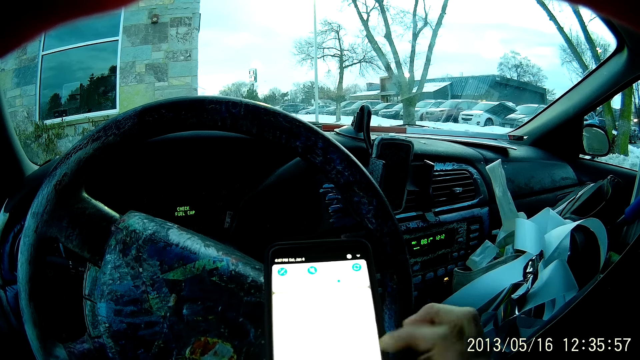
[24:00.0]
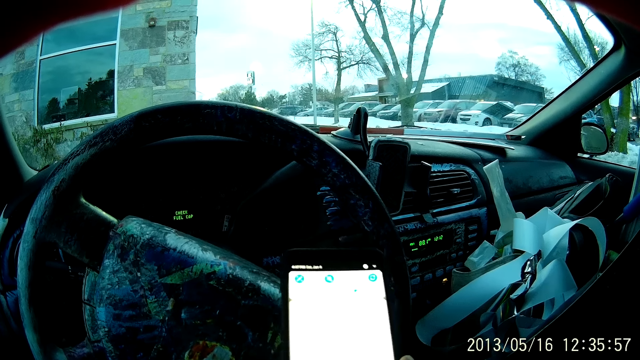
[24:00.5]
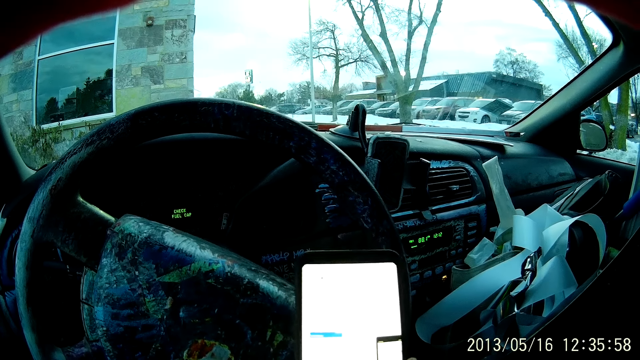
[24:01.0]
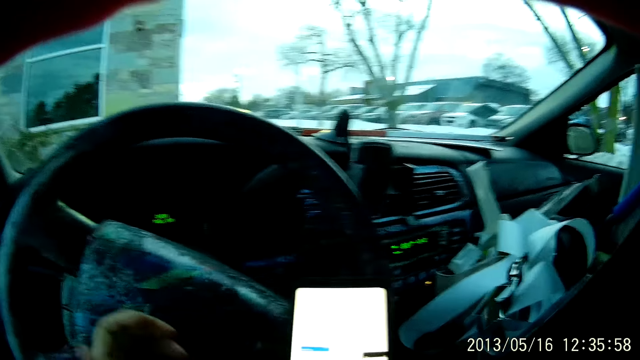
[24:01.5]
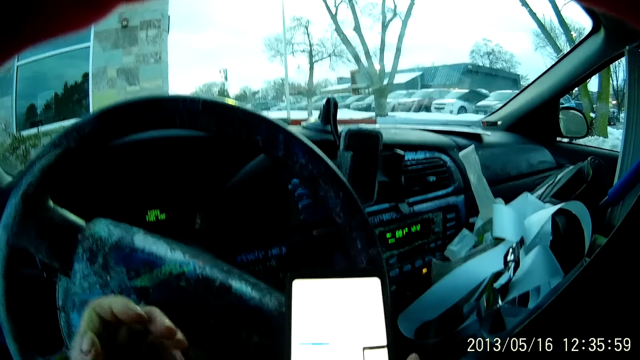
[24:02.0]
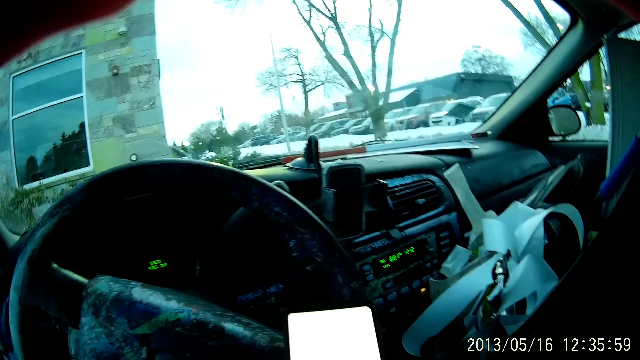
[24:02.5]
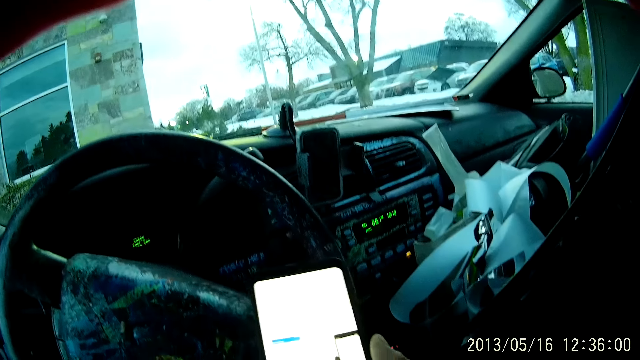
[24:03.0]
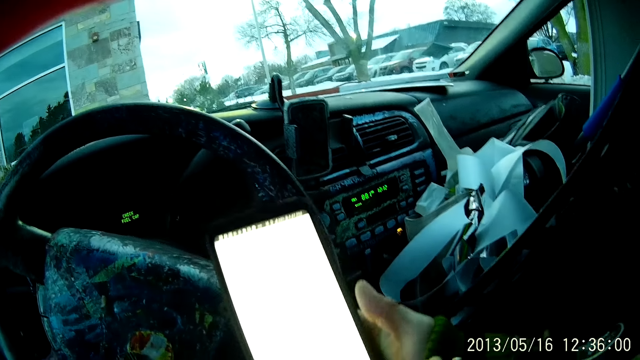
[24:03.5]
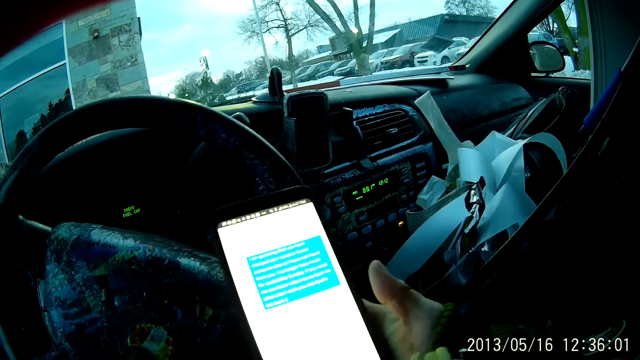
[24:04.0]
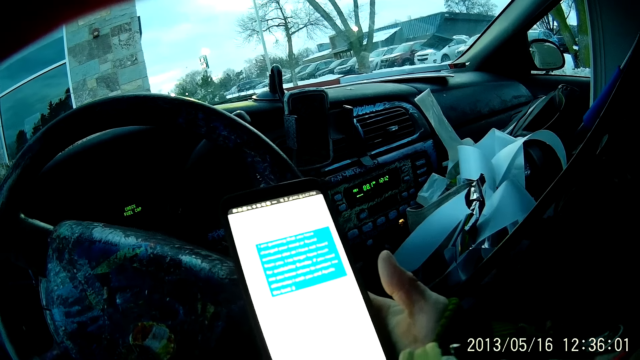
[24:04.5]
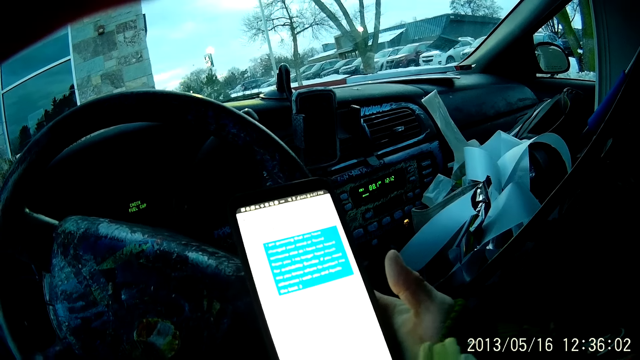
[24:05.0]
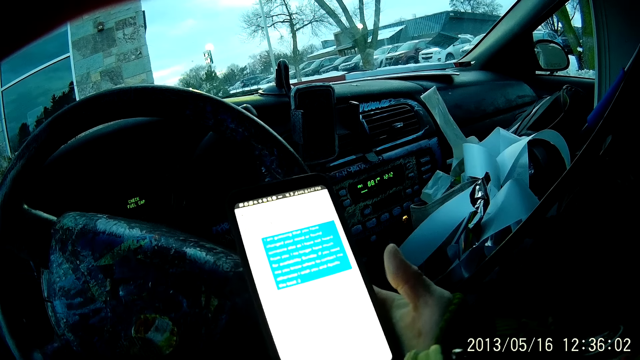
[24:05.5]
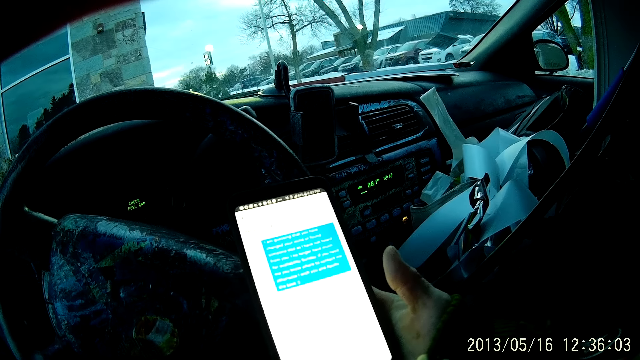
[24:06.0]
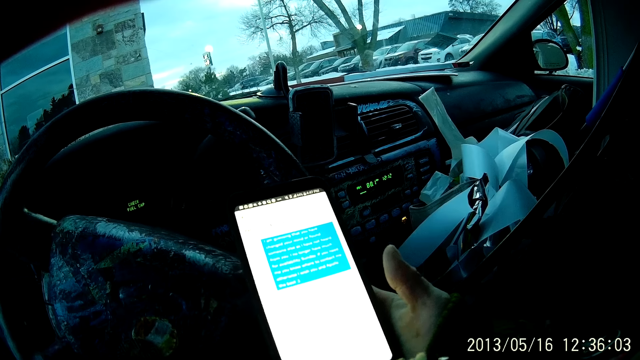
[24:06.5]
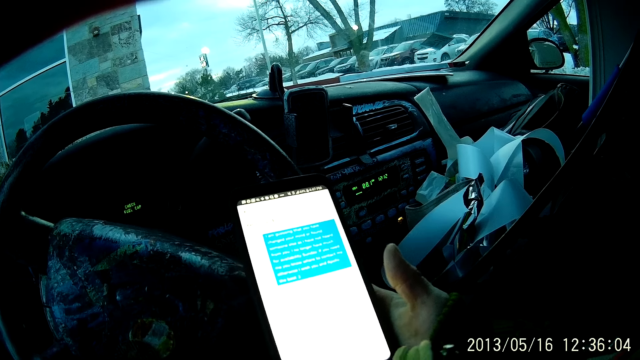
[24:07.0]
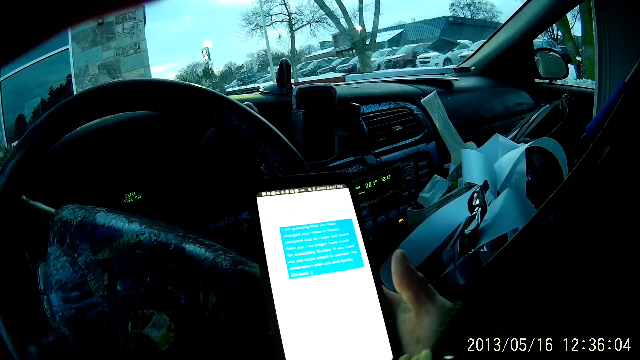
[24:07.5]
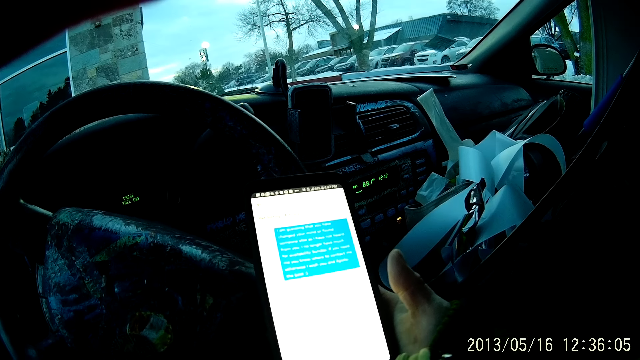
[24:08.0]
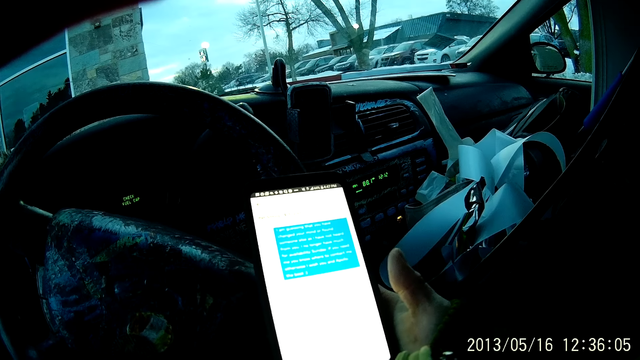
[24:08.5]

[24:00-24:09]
The camera wearer taps the phone. They scroll the phone. They adjust the camera. They scroll the phone. They look at the phone.

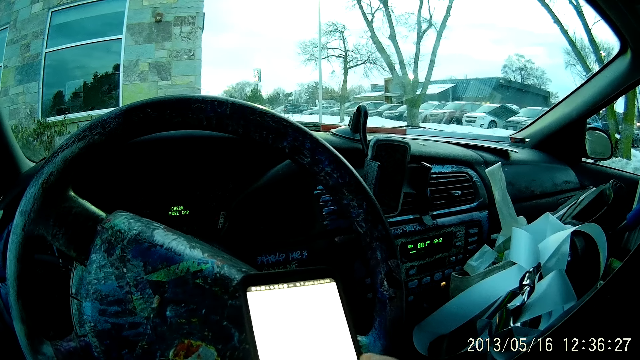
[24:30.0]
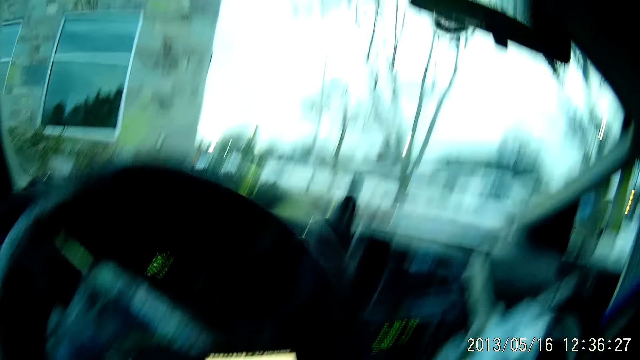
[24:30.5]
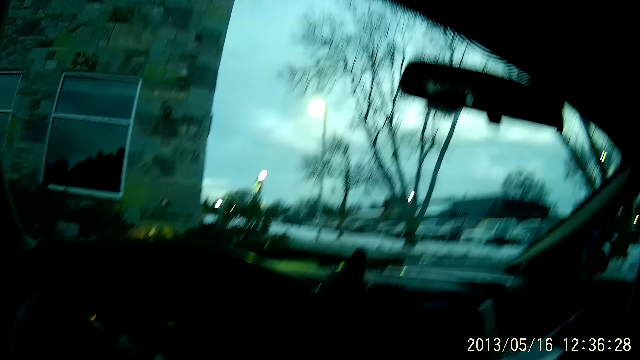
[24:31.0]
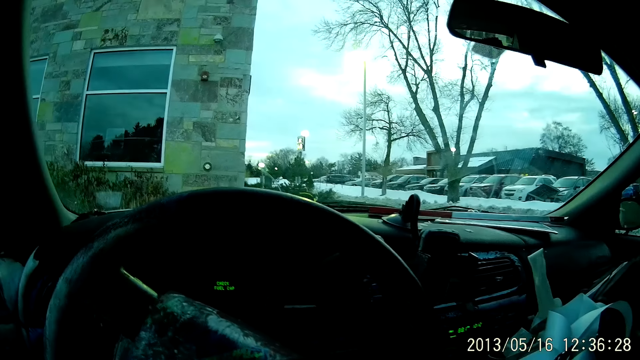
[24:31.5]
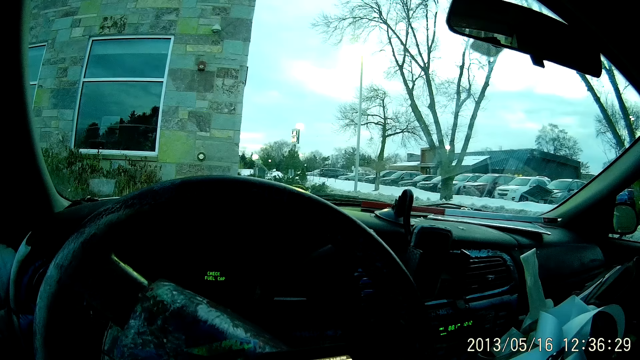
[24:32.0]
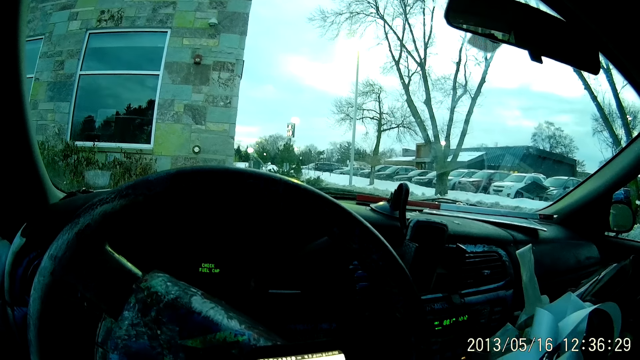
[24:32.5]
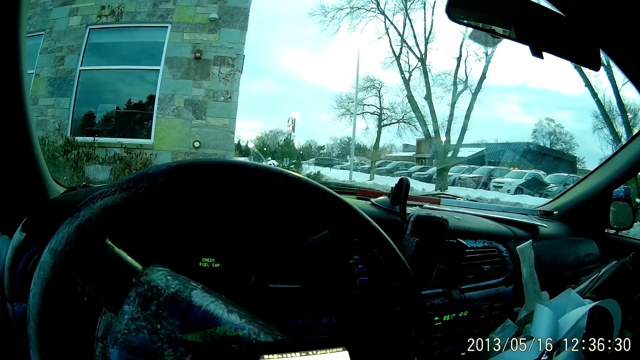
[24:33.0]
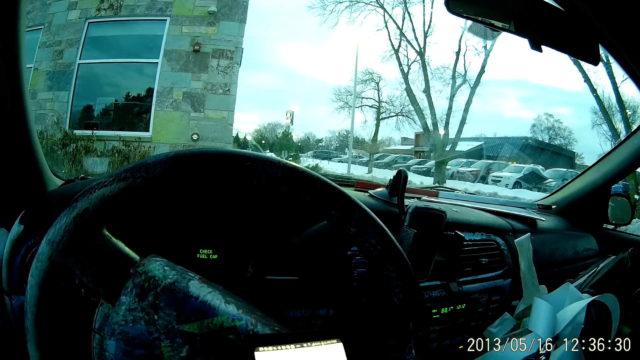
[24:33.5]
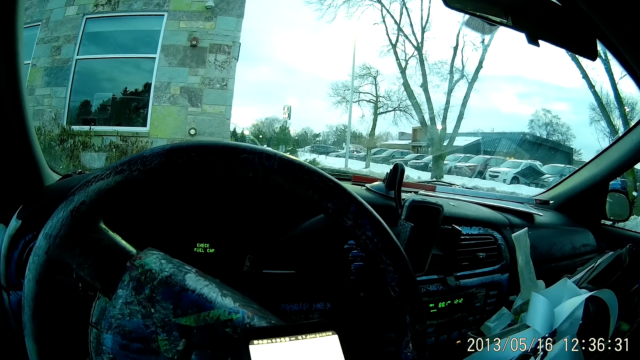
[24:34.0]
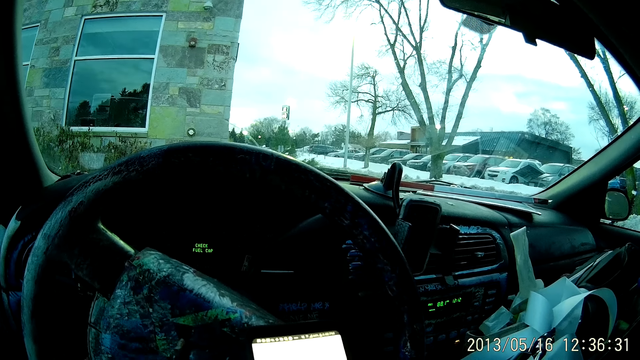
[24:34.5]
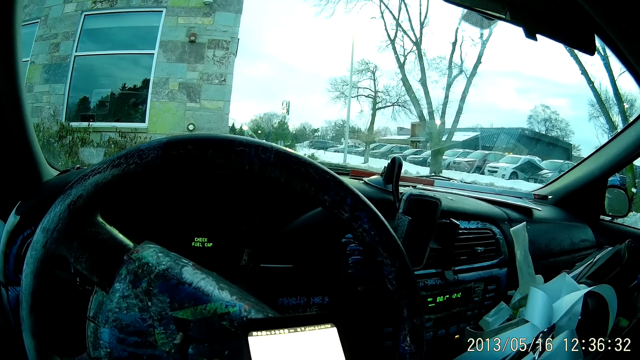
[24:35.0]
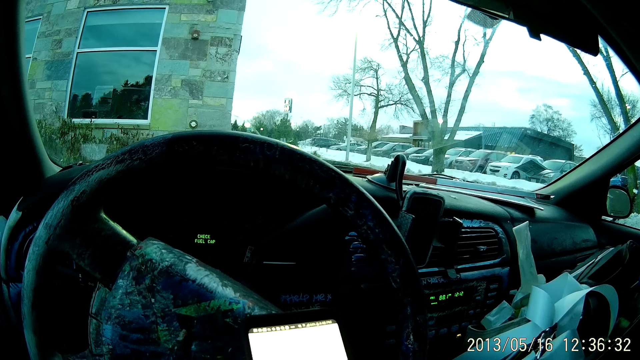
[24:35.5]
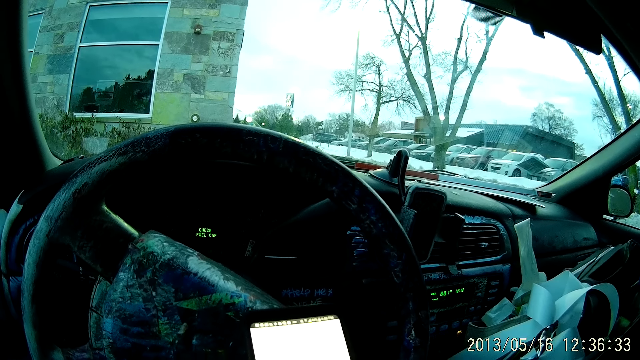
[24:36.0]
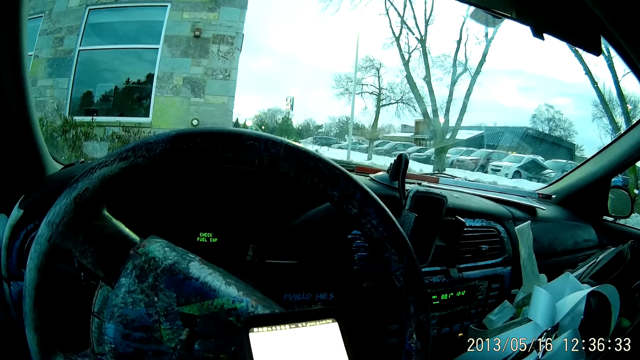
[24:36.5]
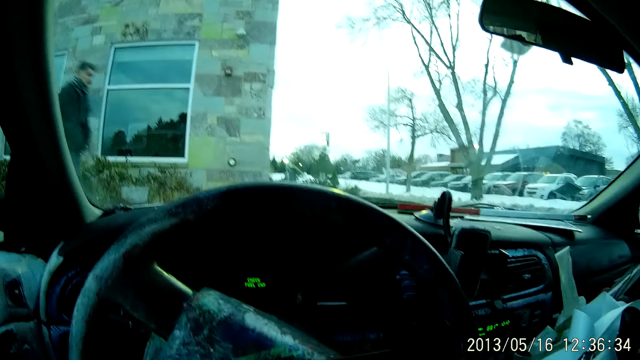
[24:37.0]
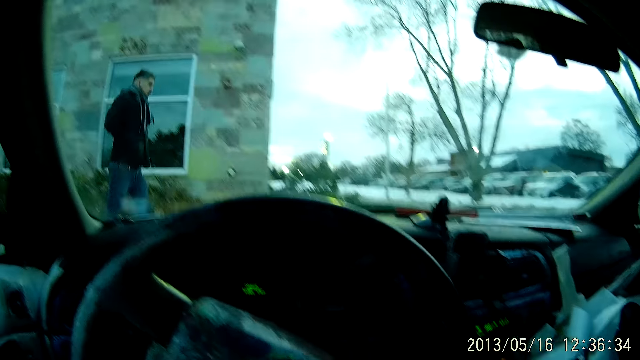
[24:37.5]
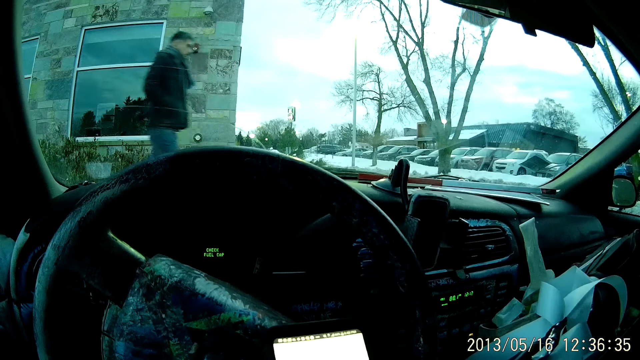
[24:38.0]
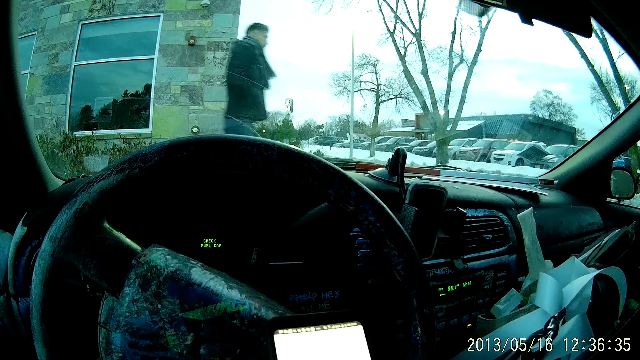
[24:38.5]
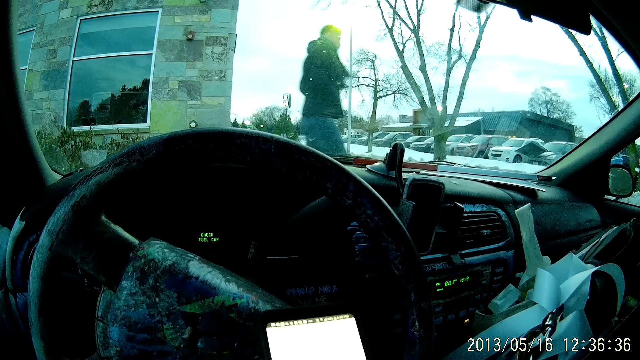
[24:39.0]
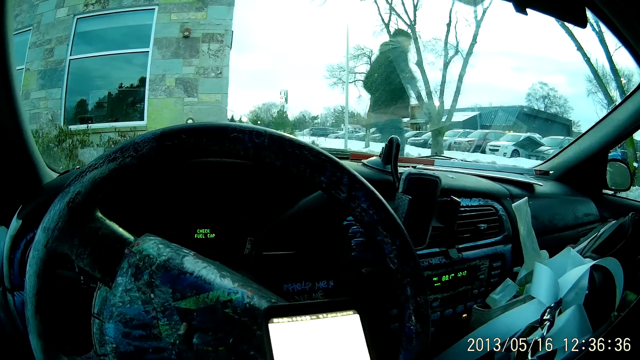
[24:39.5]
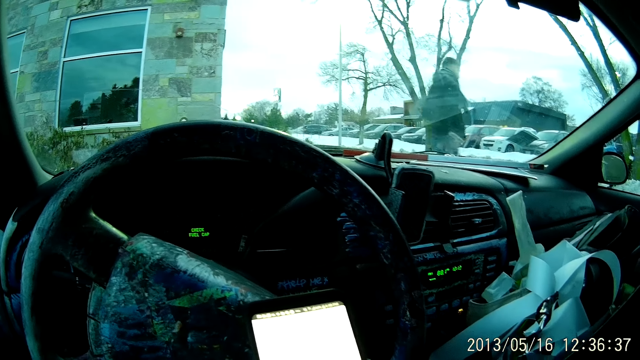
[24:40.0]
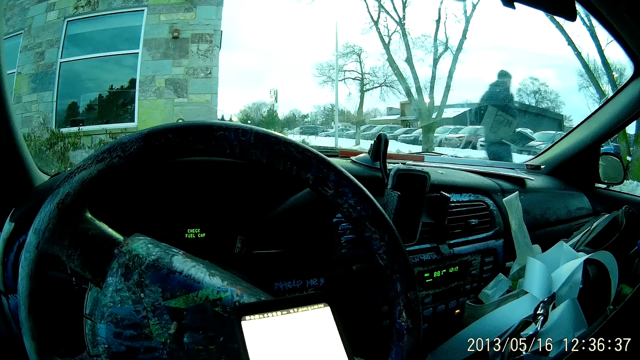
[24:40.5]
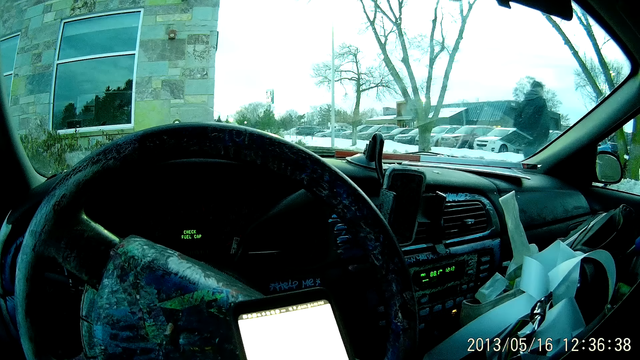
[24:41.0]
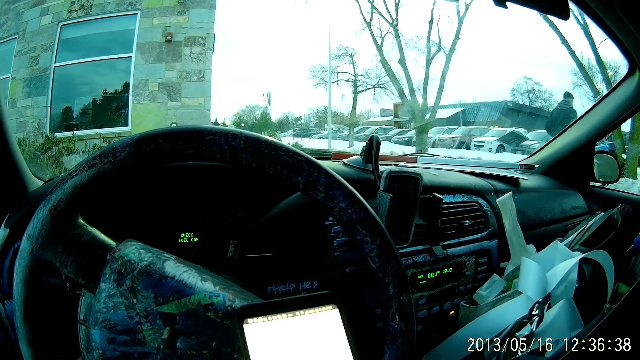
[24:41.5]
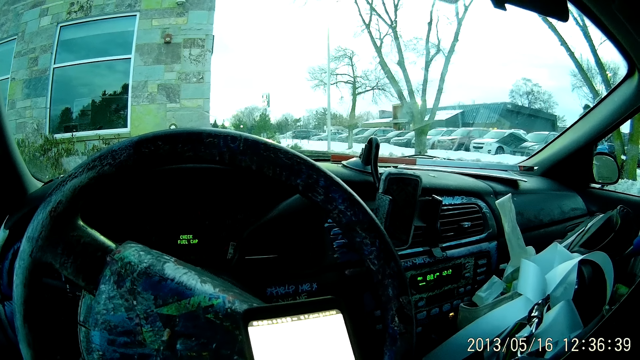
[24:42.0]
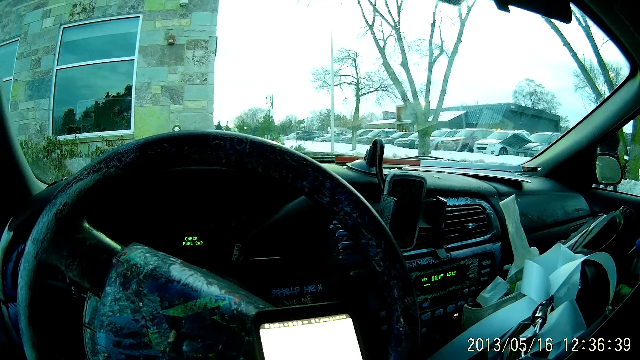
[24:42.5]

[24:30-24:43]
The camera wearer looks through the car window. They look at the phone. They scroll the phone. They use the phone.
